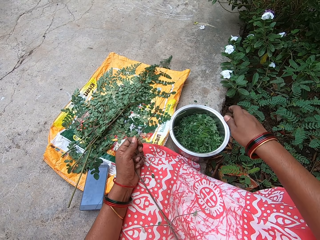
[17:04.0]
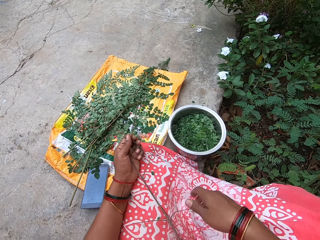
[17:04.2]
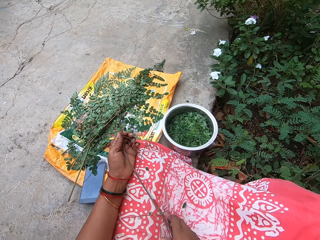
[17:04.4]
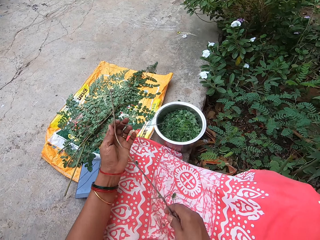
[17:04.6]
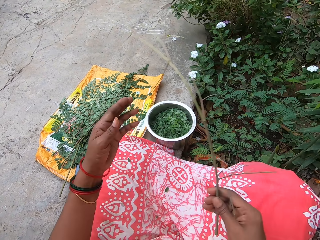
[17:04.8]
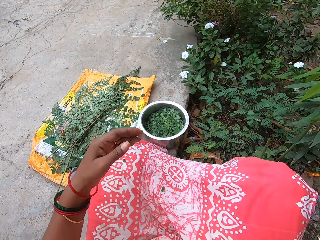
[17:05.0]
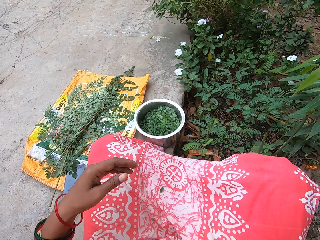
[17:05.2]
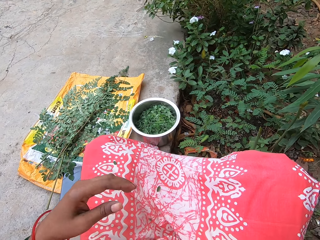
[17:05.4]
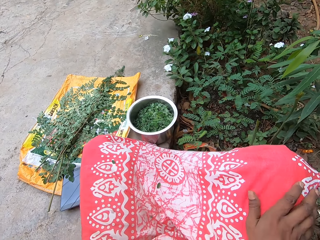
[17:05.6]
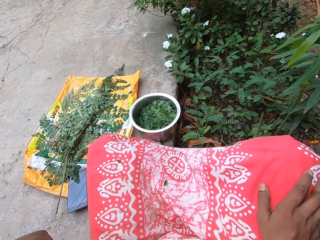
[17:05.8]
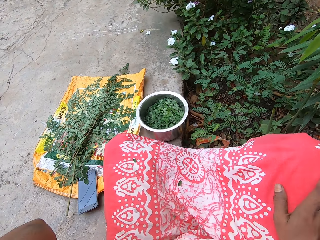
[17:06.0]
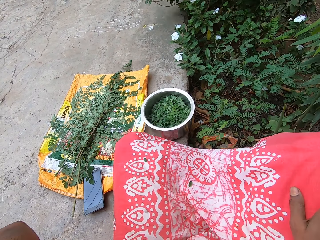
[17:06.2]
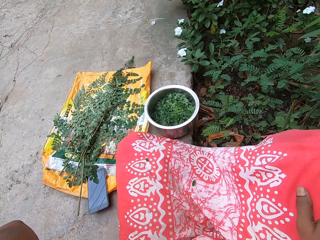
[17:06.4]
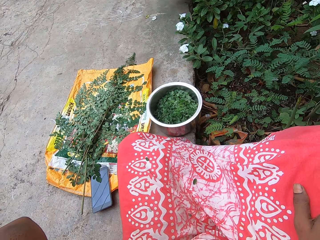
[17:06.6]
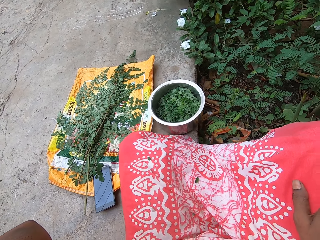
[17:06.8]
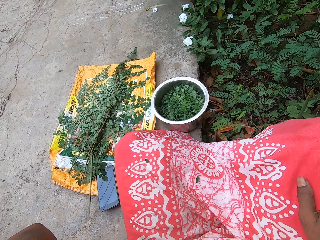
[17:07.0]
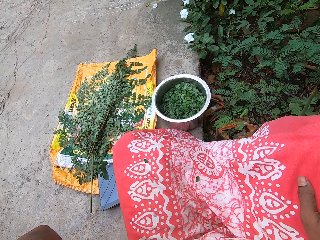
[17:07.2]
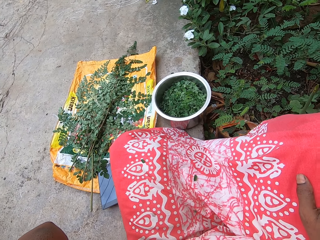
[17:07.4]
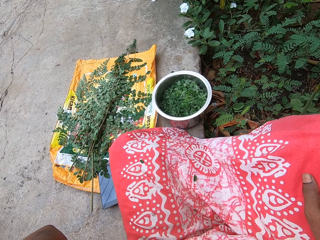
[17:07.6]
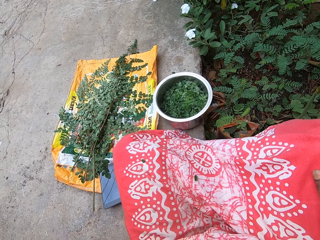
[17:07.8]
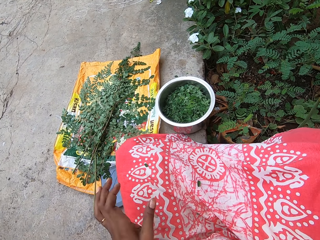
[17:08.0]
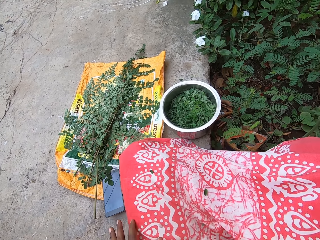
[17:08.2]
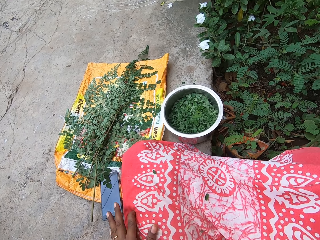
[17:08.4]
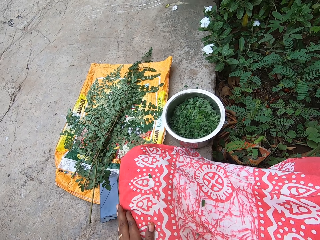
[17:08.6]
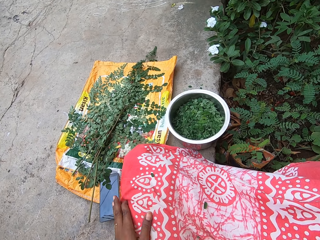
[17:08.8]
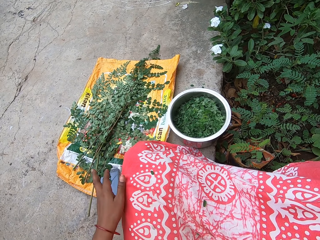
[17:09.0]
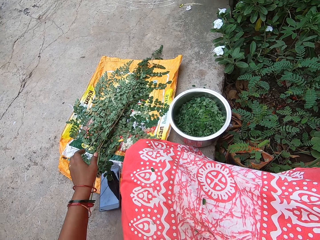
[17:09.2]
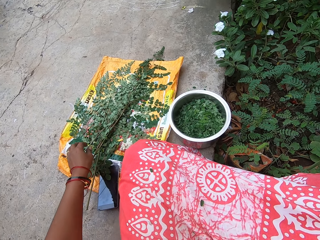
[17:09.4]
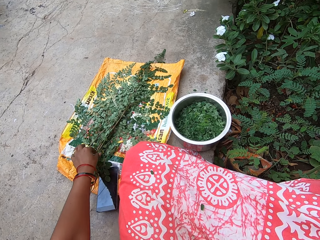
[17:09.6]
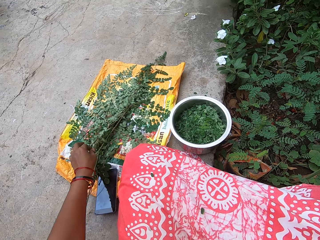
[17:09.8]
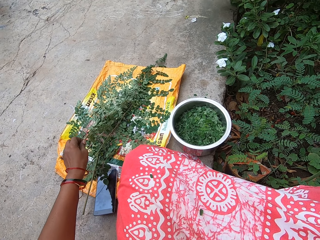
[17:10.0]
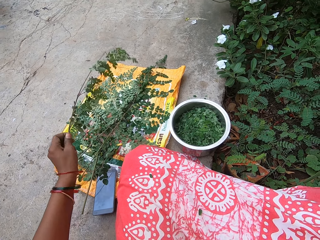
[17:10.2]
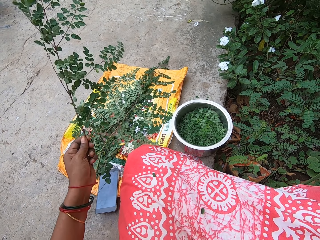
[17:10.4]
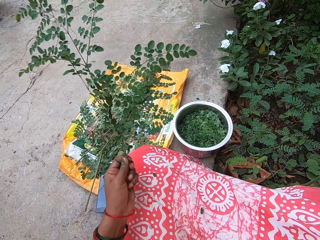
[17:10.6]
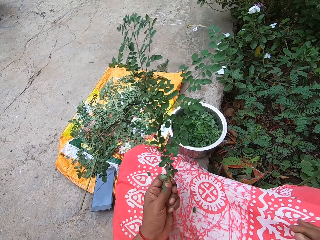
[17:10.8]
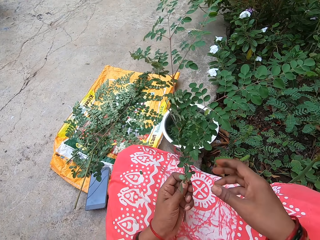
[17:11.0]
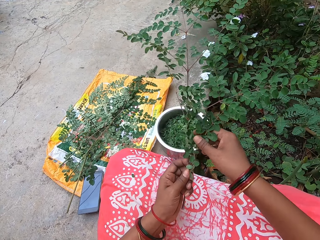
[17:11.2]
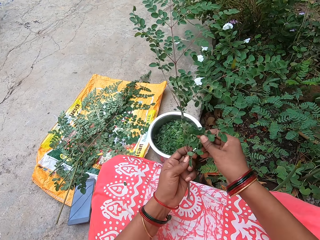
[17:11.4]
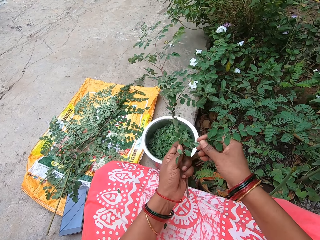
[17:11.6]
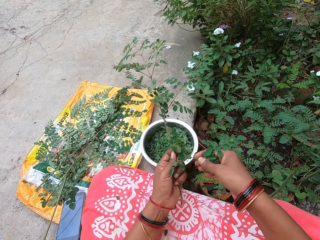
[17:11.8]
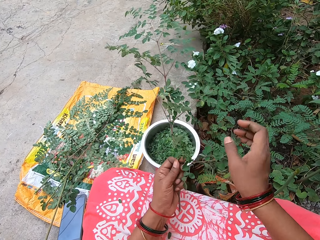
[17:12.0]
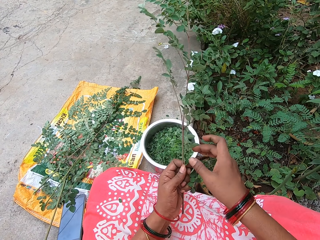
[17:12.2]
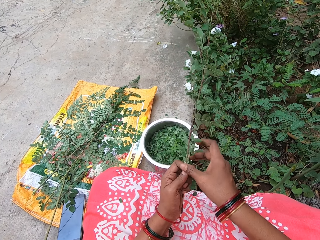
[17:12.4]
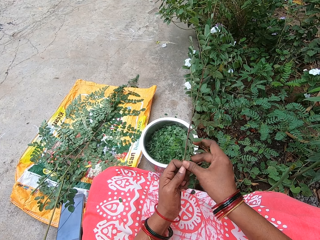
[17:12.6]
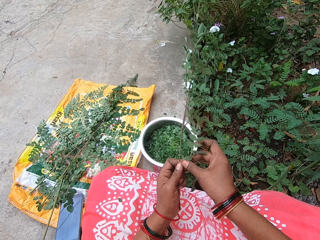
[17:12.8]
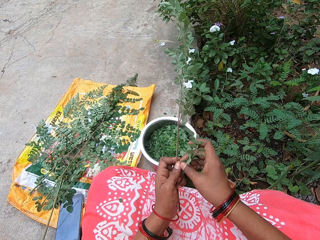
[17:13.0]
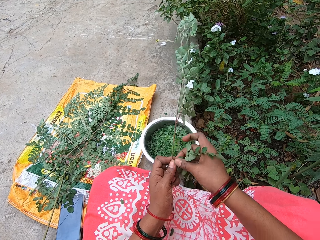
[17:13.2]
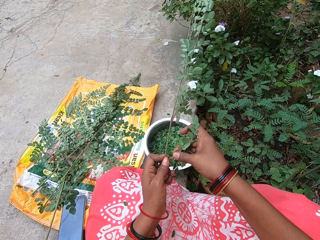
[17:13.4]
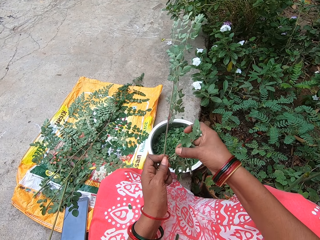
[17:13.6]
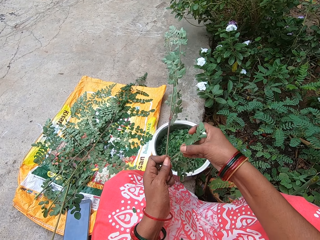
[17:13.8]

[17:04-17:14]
The camera wearer plucks leaves from the stem of a parsley leaf in her left hand with her right hand. She drops the leaves in her right hand into a bowl on the floor. She picks the stem of the parsley leaf in her left hand with her right hand. She drops the stem of the parsley leaf in her right hand on the floor. She places her right hand on her right lap. She looks around. She places her left hand on her left lap. She picks a parsley leaf from the sack on the floor with her left hand. She shells leaves from the branch.

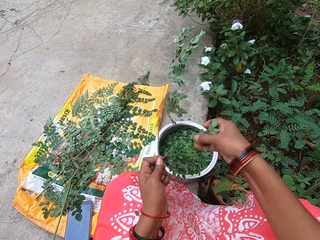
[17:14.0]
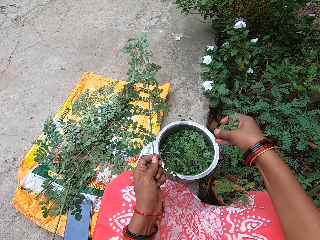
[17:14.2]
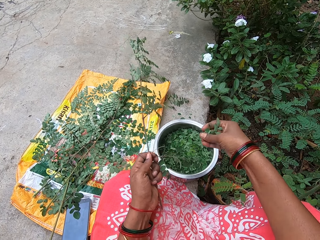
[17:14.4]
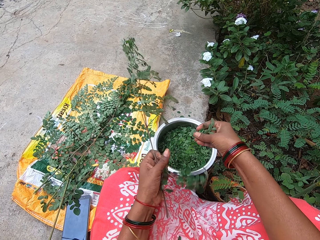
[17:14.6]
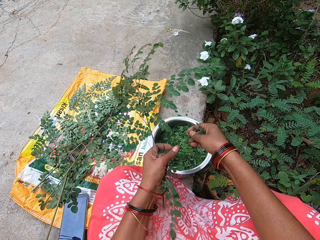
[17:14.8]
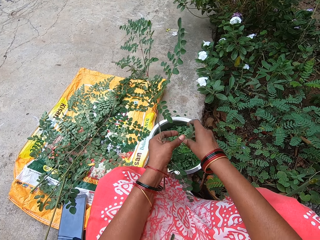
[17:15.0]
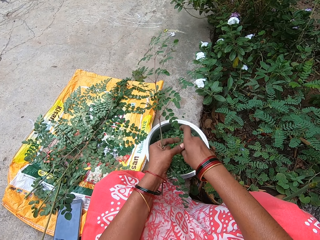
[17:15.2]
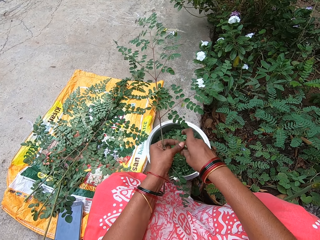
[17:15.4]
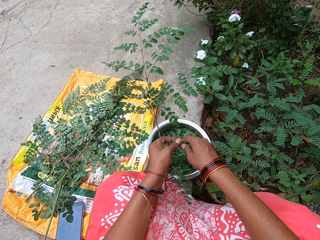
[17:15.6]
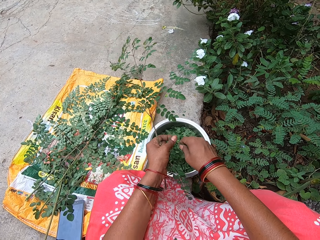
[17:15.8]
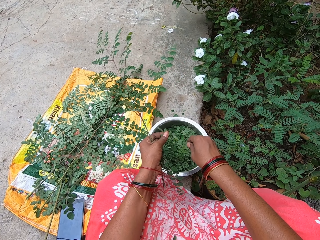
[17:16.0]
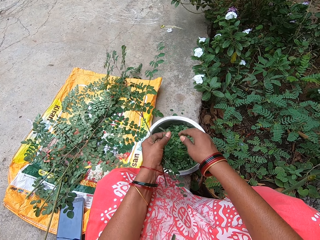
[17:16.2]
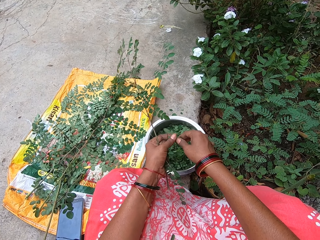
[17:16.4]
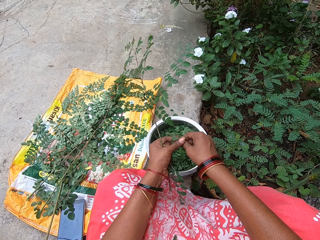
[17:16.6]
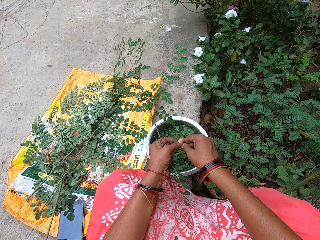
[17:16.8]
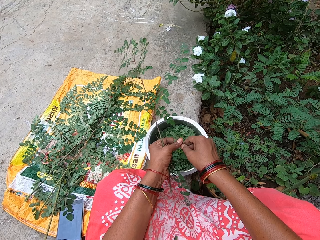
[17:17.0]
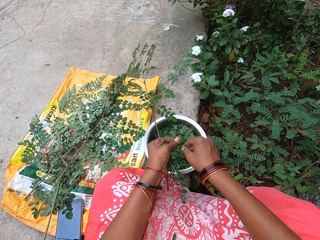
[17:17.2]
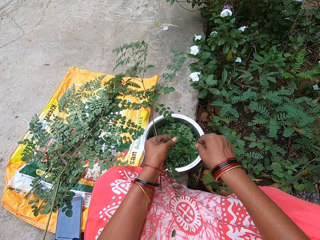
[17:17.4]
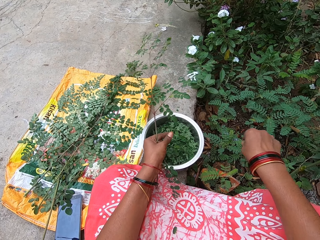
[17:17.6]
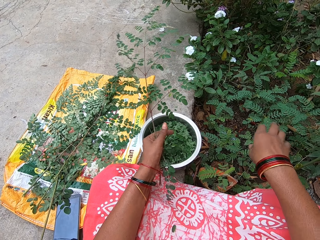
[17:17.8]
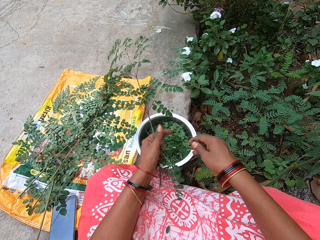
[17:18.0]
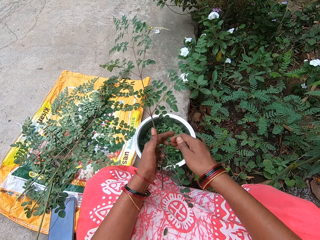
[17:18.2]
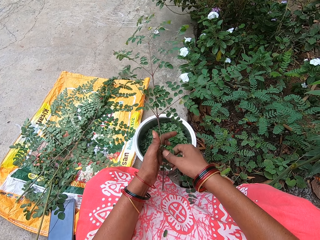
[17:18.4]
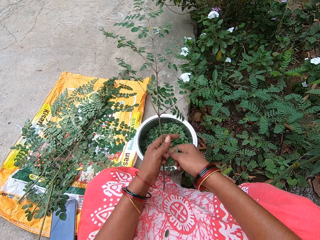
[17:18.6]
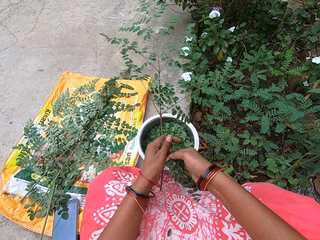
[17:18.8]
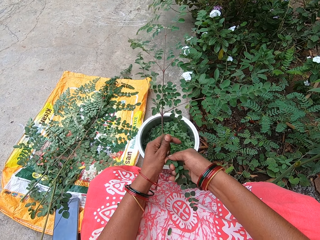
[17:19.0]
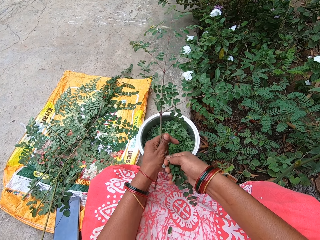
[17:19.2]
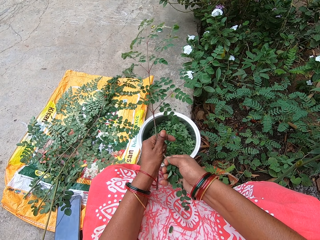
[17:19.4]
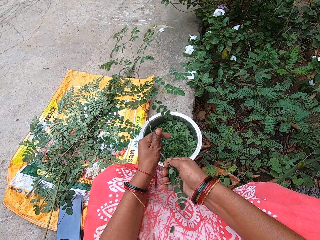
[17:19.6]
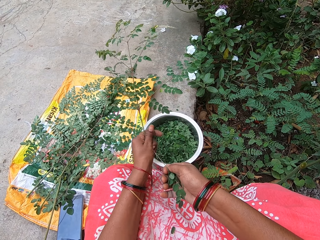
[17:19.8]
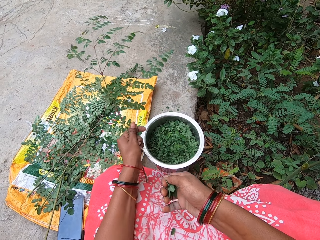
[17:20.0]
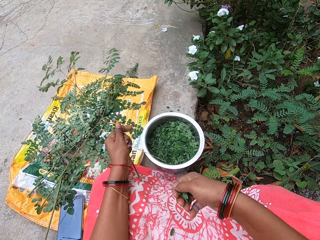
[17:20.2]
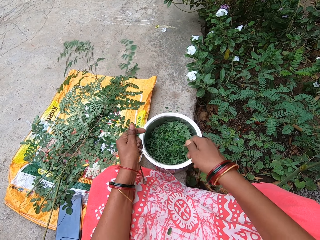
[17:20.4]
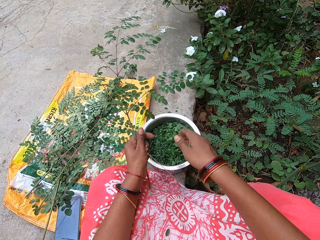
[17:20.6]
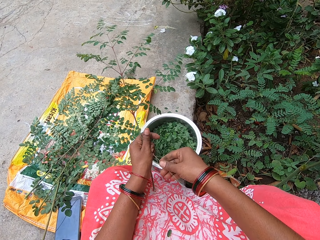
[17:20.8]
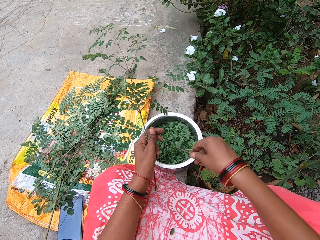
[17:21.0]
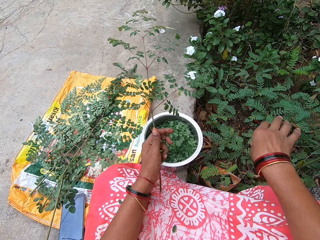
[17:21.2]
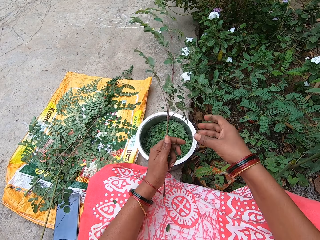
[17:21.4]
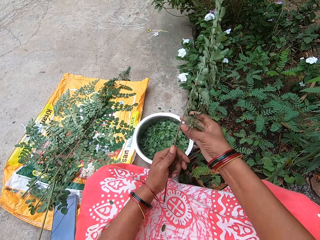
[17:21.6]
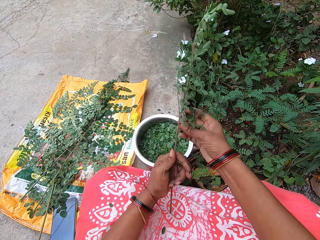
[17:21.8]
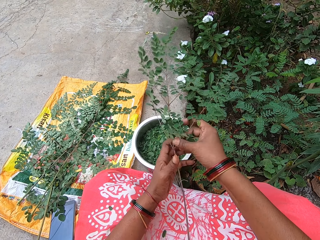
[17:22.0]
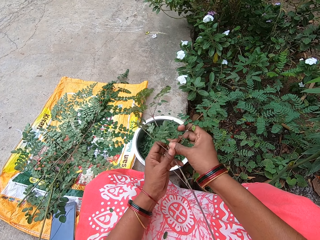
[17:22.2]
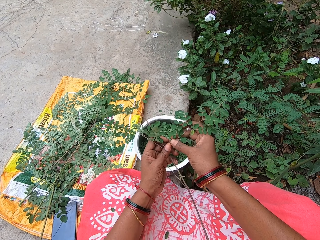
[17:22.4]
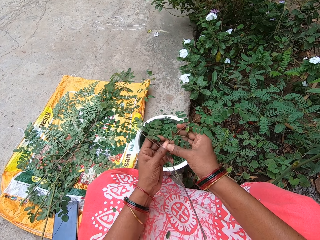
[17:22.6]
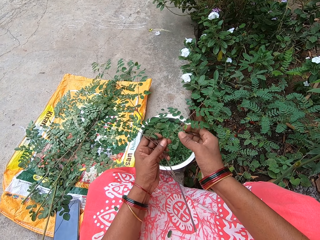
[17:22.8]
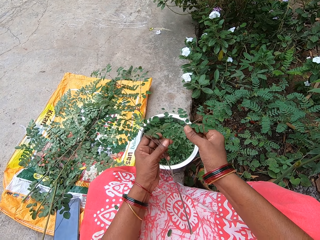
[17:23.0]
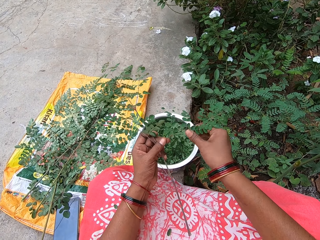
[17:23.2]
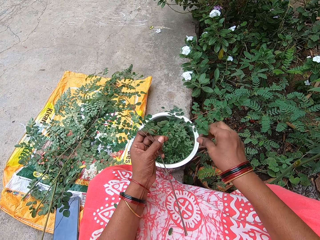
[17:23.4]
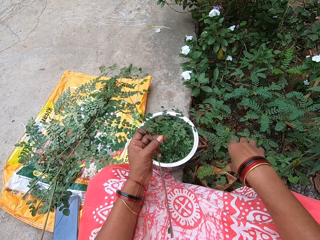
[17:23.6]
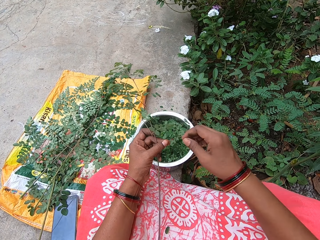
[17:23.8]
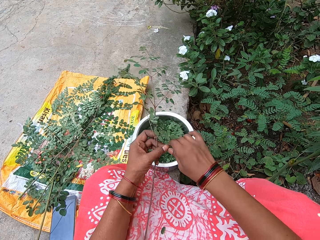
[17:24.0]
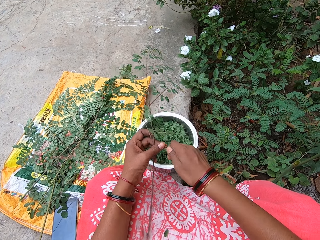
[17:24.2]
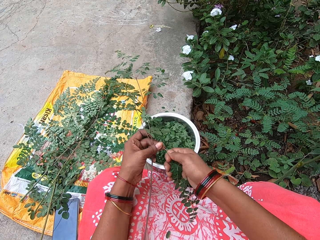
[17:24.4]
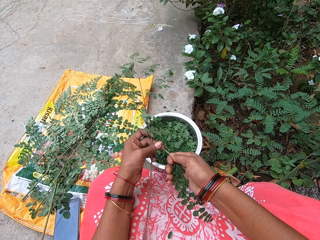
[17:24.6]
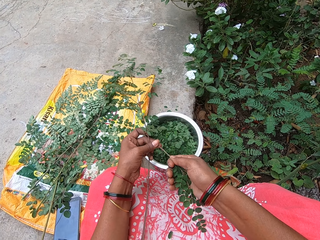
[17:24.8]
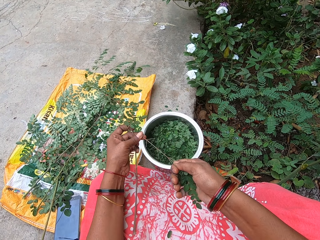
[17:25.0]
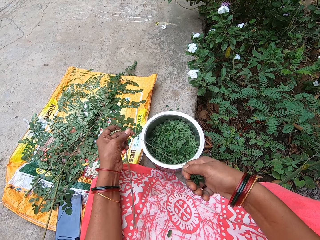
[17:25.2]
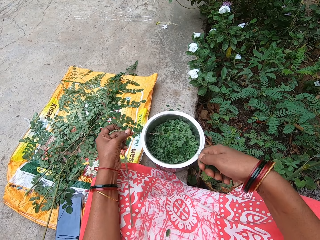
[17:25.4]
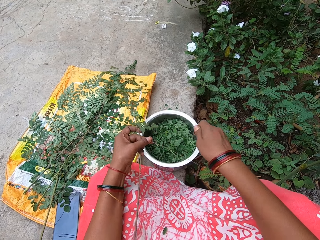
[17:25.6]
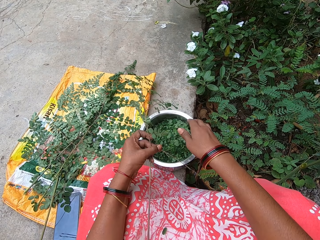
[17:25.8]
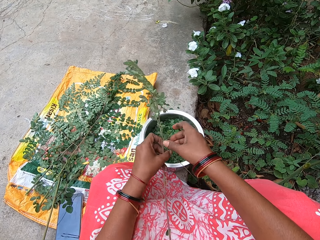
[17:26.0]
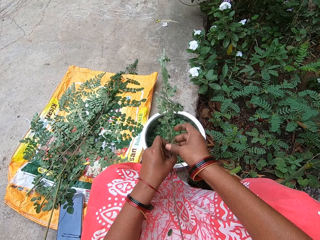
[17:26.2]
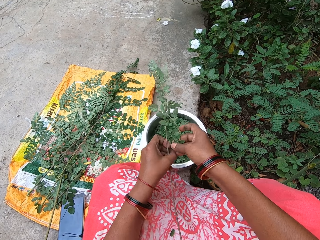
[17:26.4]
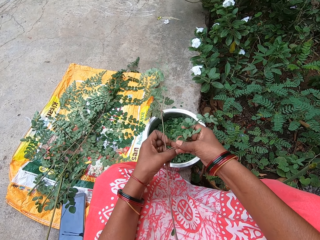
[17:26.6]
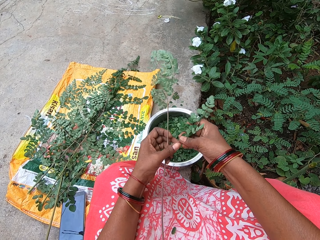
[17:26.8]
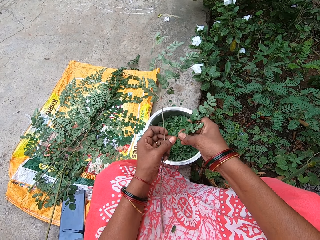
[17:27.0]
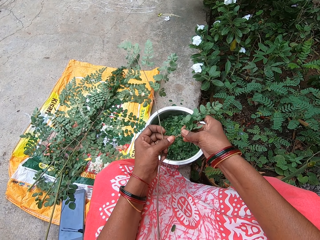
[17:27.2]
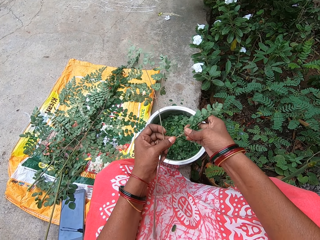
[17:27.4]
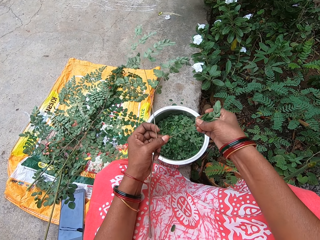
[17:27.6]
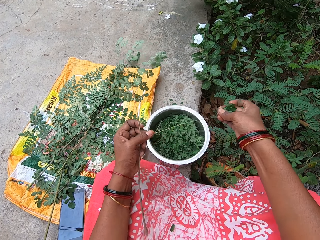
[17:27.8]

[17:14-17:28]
The camera wearer plucks leaves from the stem of a parsley leaf in her left hand with her right hand. She removes the leaves from the stalk of the leaves with her right hand into the bowl on the floor. She does this again. She throws the stalk of the leaves in her right hand on the floor. She plucks leaves from the stem of the parsley leaf in her left hand with her right hand. She drops the leaves in her right hand into the bowl on the floor. She cuts a stalk of the parsley leaf with her right hand and throws the stalk of the parsley leaf in her right hand on the floor. She shells leaves from the branch. She plucks leaves from the stem of the parsley leaf in her left hand with her right hand. She drops the leaves in her right hand into the bowl on the floor.
